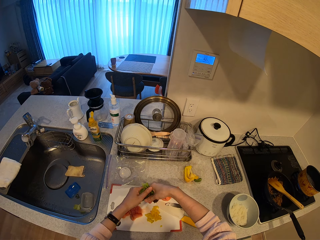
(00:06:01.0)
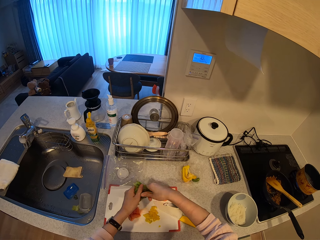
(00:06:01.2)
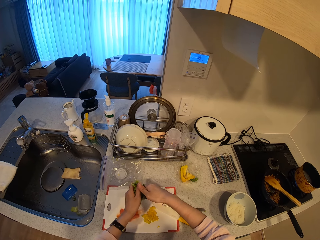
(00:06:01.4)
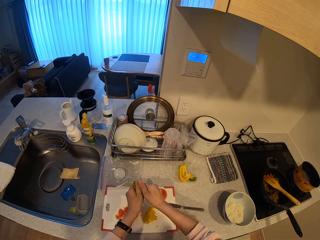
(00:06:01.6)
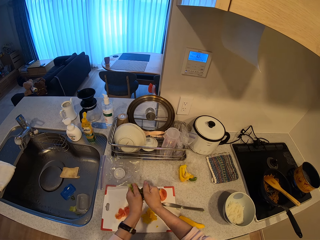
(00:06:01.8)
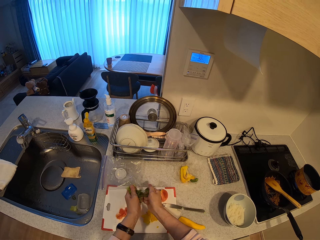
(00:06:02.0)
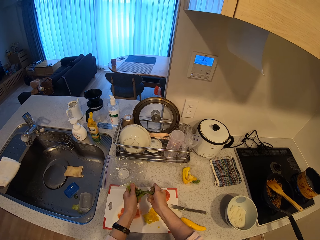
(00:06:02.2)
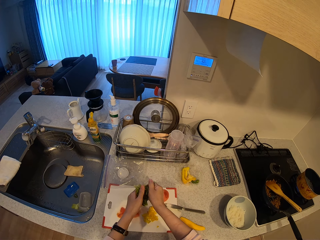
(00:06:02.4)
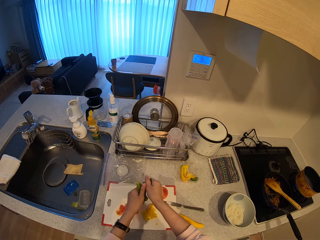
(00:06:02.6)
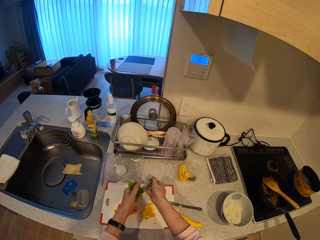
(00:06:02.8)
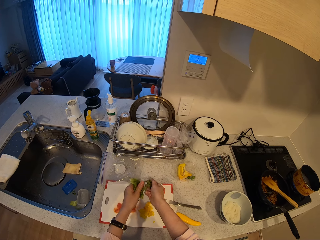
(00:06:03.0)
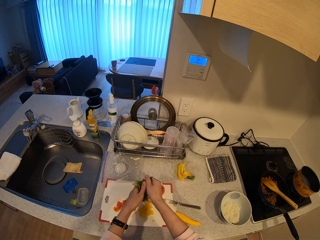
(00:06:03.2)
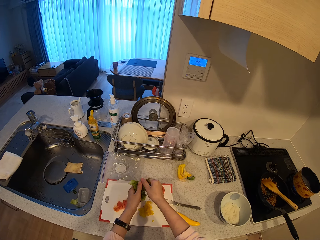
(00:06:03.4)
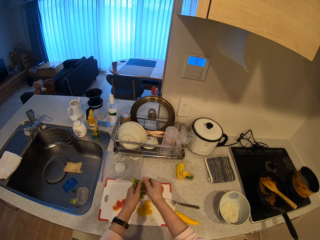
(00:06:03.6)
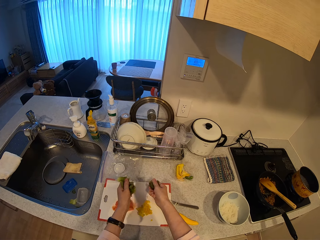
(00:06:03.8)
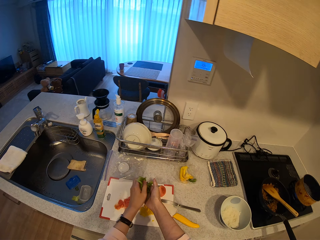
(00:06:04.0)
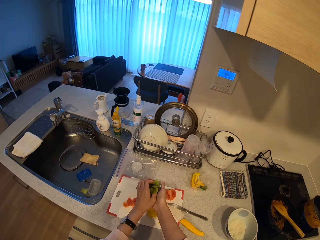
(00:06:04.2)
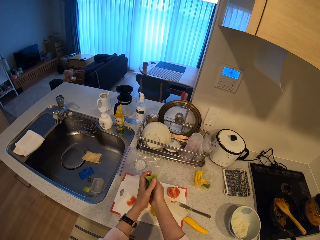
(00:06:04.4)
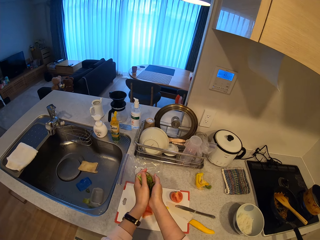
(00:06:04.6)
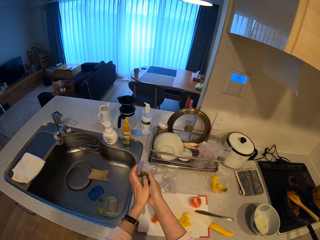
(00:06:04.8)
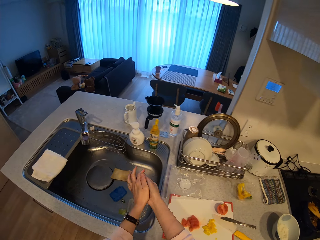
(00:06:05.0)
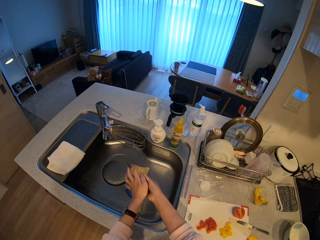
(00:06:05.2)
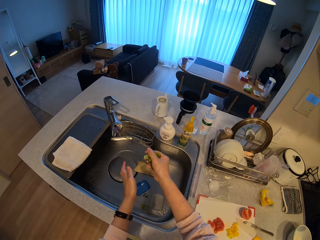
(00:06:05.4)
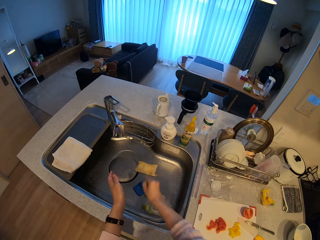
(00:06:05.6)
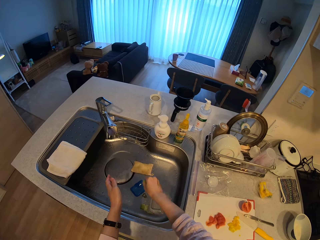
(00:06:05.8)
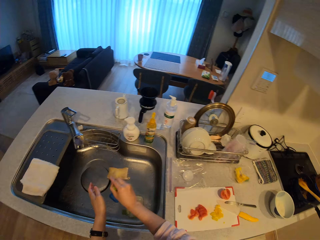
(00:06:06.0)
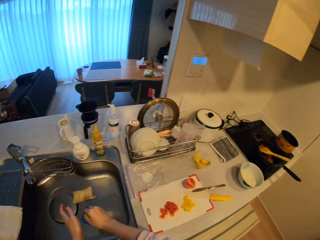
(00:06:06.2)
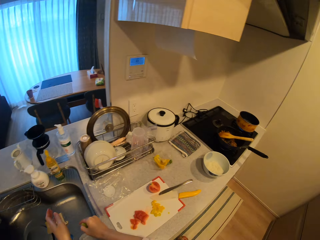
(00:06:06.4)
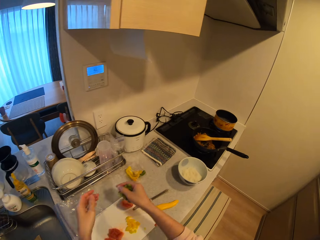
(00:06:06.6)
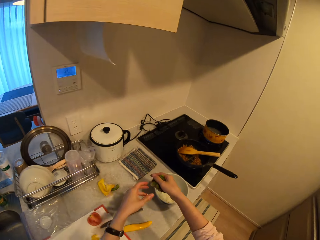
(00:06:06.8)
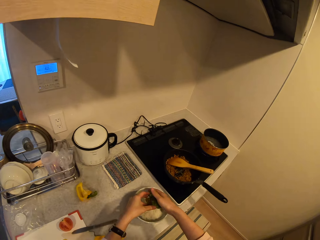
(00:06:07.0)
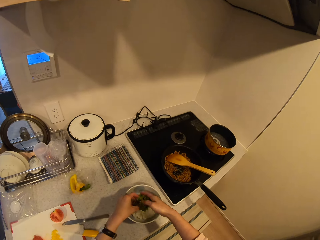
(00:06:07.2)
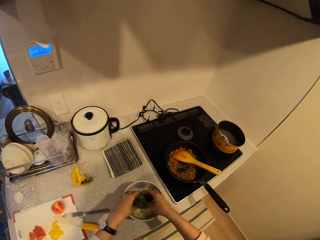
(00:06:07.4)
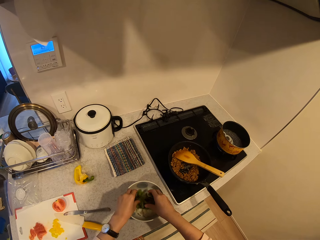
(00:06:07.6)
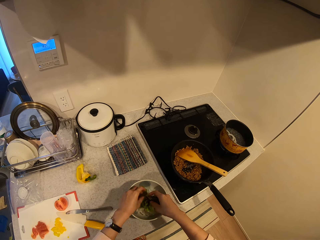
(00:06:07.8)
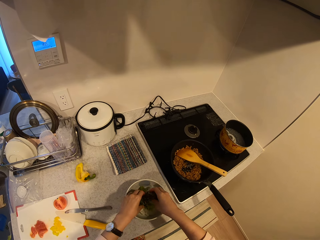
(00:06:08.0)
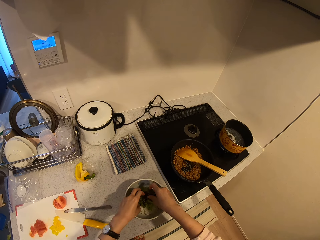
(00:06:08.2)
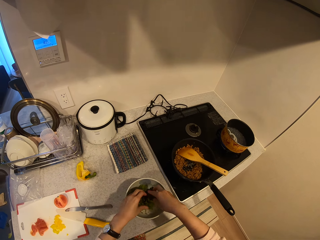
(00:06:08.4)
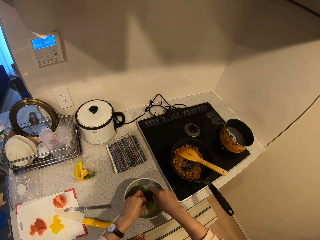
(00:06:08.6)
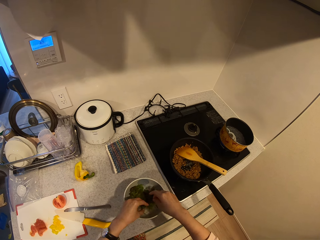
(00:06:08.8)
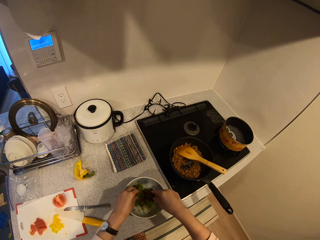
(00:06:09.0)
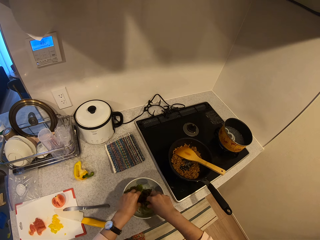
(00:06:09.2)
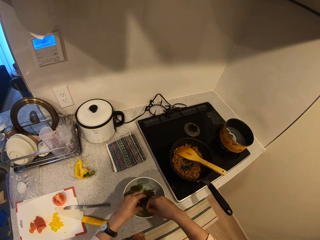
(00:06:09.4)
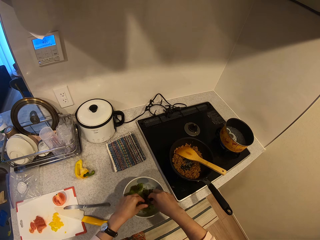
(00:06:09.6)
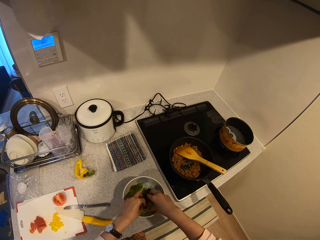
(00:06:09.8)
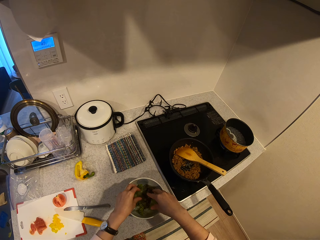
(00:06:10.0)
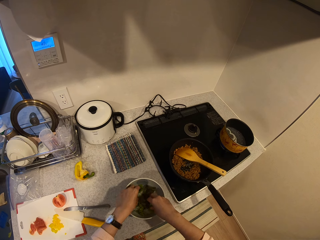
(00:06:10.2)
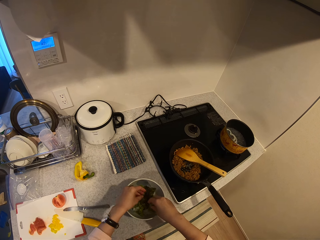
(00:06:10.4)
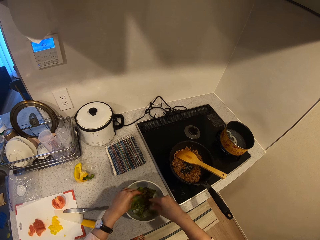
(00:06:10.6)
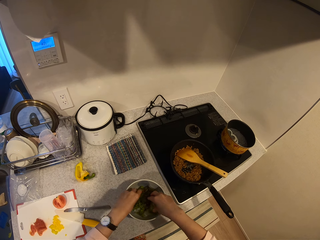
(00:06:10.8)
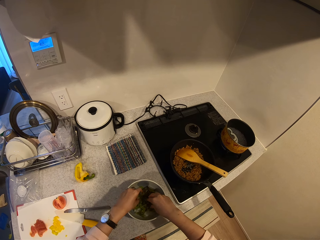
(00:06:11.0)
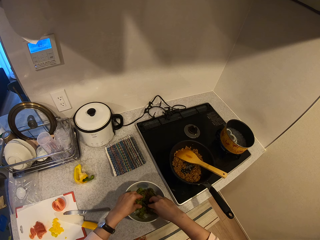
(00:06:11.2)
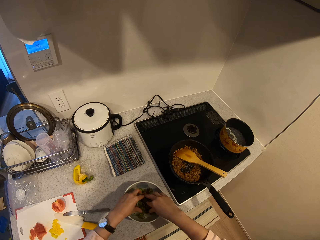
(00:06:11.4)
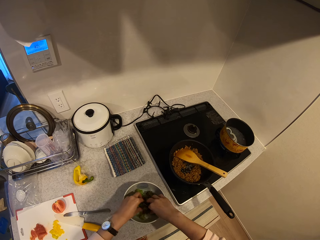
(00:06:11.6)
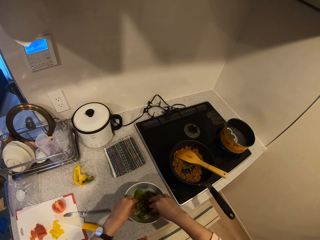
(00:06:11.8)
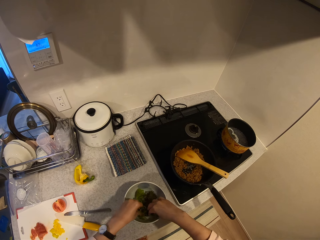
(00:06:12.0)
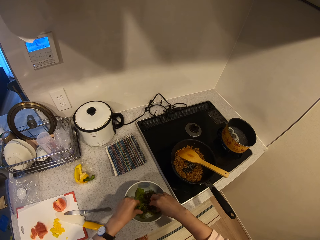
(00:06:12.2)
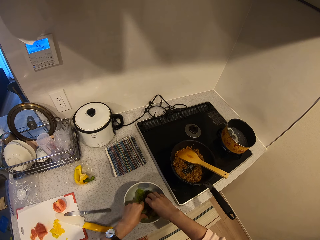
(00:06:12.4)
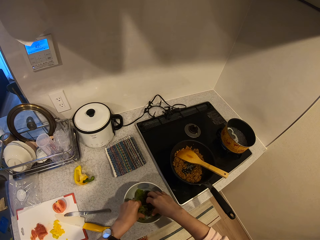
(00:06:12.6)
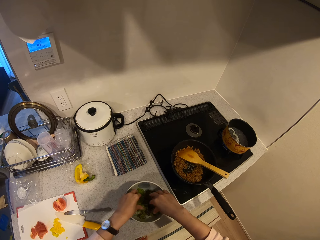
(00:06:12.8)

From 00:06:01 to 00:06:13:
The camera wearer shakes the leaves with the right hand. They drip off water from the cabbage pieces. They put the leaf pieces on the rice in the bowl, and spread the pieces on the rice.

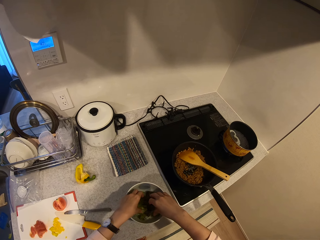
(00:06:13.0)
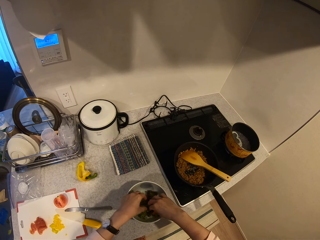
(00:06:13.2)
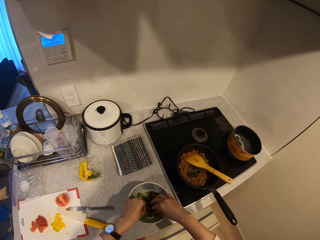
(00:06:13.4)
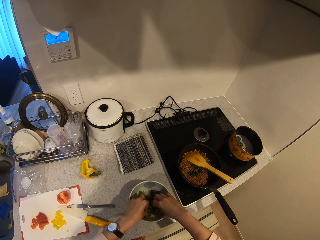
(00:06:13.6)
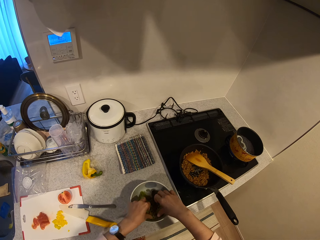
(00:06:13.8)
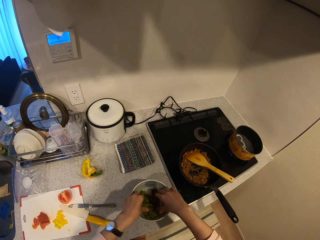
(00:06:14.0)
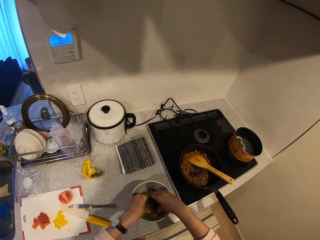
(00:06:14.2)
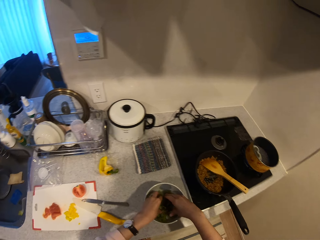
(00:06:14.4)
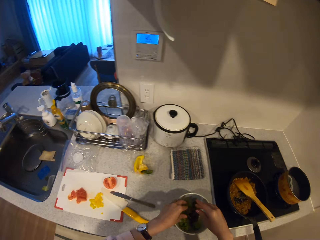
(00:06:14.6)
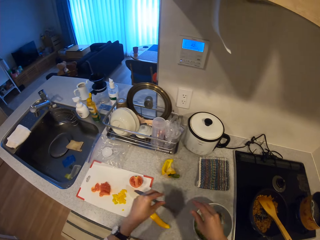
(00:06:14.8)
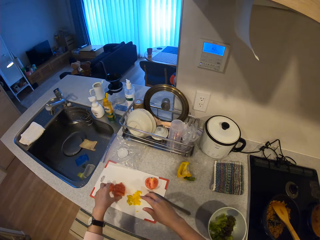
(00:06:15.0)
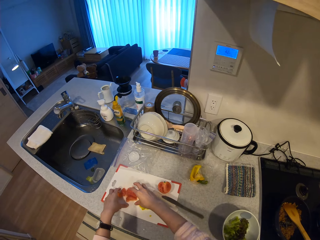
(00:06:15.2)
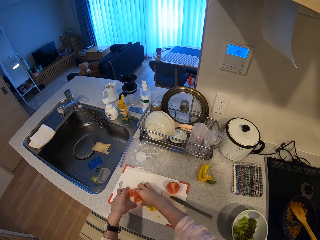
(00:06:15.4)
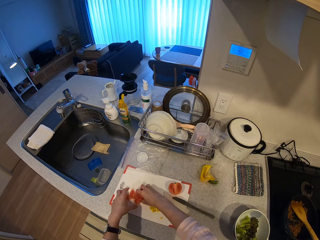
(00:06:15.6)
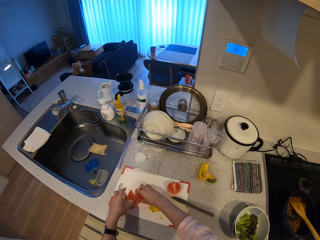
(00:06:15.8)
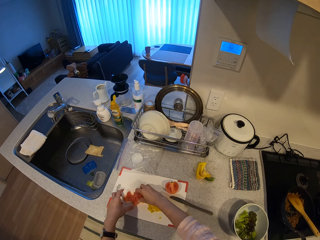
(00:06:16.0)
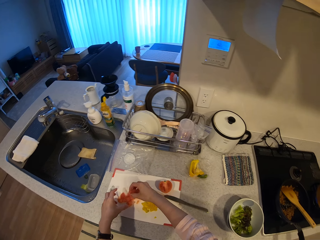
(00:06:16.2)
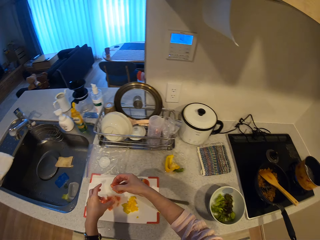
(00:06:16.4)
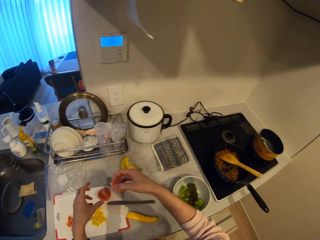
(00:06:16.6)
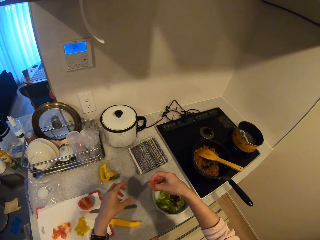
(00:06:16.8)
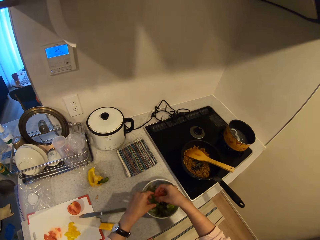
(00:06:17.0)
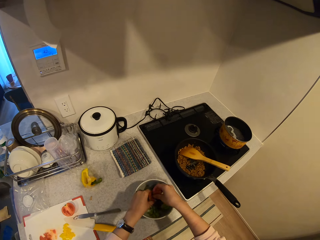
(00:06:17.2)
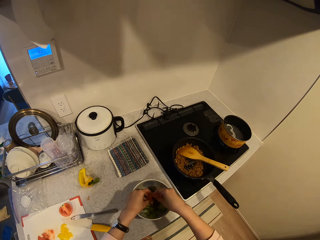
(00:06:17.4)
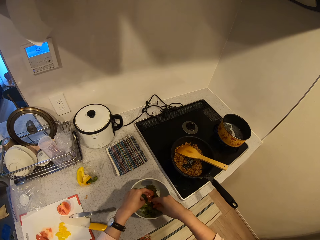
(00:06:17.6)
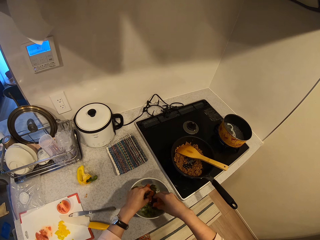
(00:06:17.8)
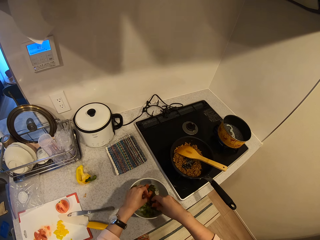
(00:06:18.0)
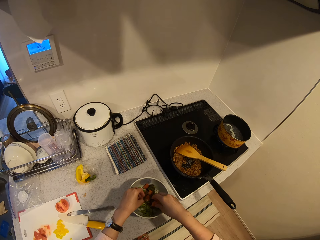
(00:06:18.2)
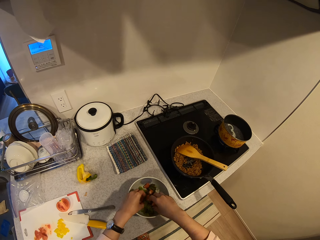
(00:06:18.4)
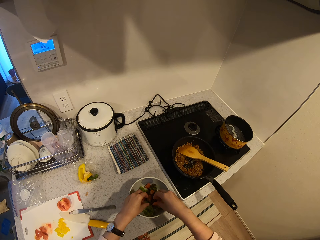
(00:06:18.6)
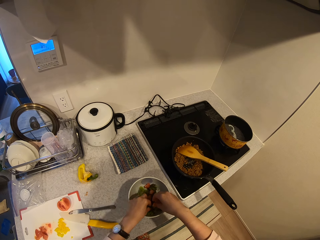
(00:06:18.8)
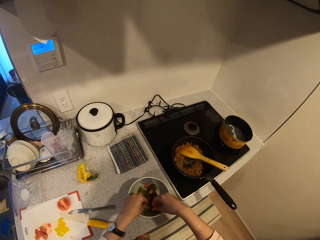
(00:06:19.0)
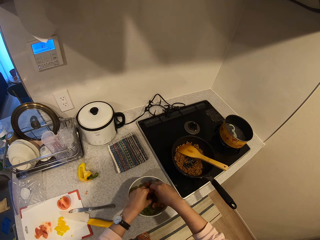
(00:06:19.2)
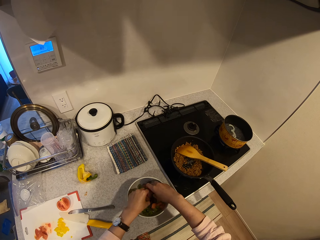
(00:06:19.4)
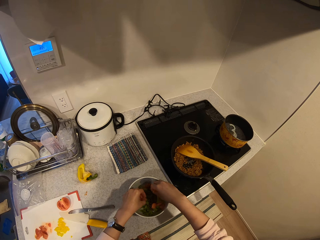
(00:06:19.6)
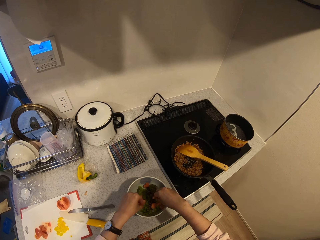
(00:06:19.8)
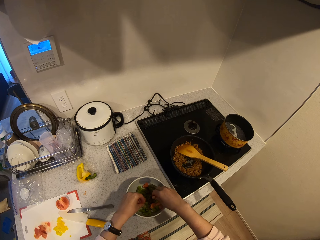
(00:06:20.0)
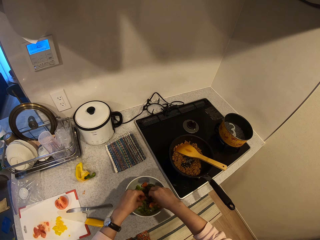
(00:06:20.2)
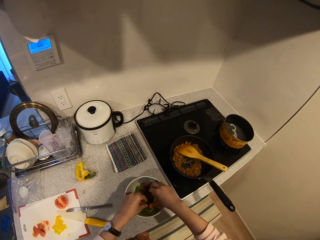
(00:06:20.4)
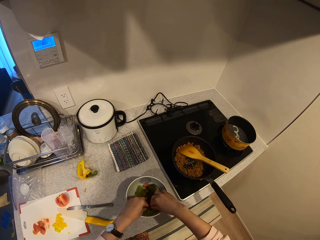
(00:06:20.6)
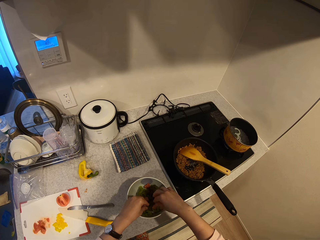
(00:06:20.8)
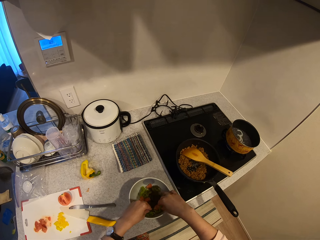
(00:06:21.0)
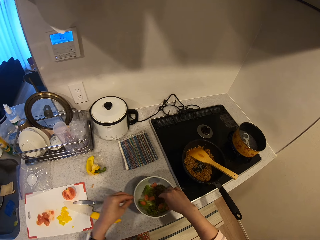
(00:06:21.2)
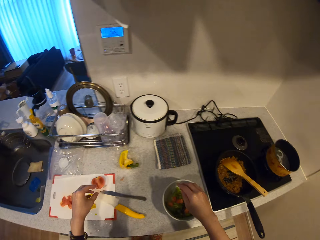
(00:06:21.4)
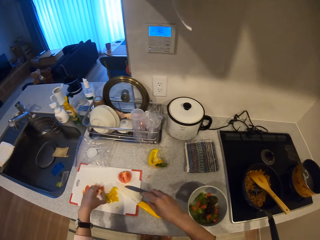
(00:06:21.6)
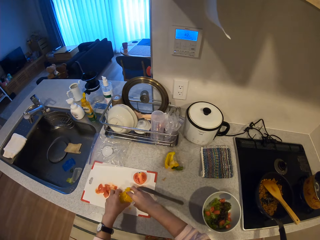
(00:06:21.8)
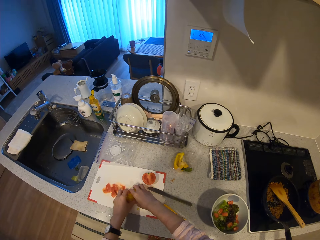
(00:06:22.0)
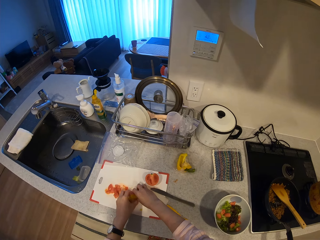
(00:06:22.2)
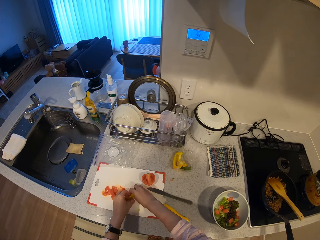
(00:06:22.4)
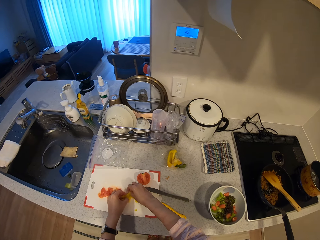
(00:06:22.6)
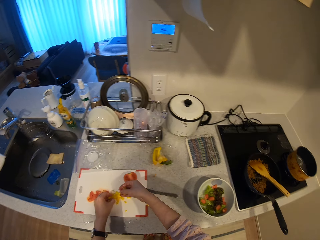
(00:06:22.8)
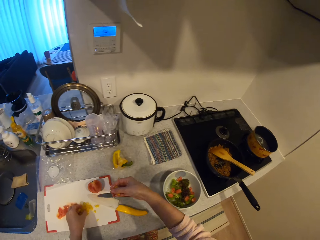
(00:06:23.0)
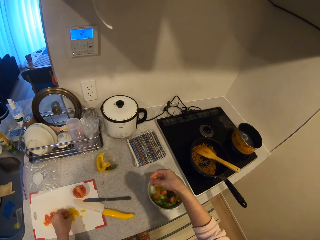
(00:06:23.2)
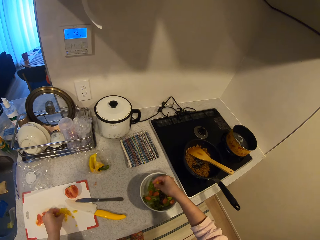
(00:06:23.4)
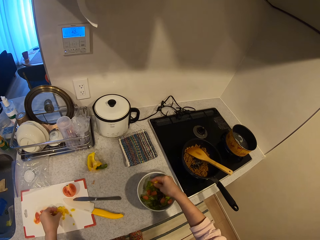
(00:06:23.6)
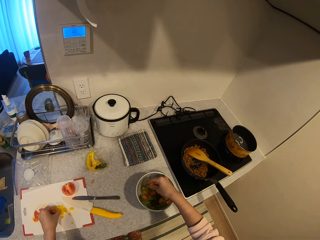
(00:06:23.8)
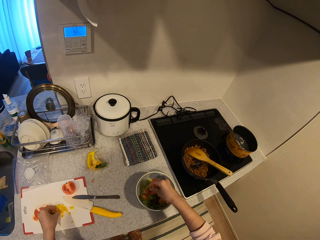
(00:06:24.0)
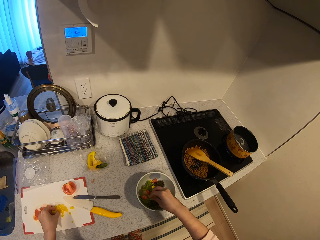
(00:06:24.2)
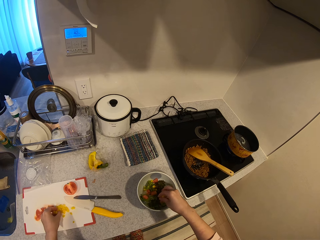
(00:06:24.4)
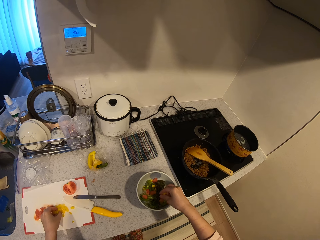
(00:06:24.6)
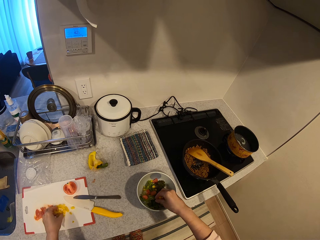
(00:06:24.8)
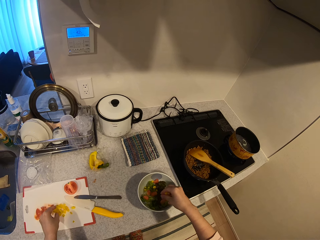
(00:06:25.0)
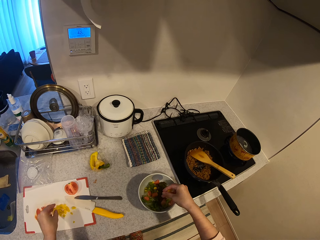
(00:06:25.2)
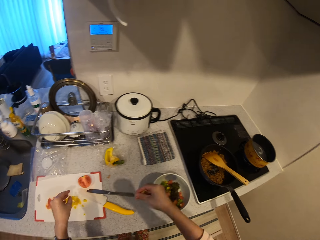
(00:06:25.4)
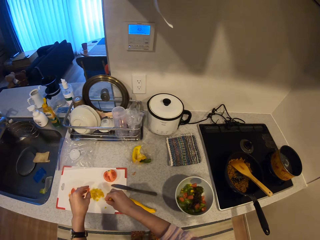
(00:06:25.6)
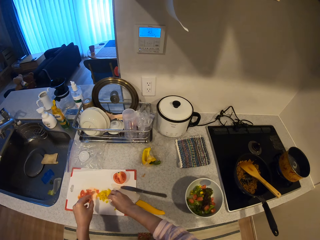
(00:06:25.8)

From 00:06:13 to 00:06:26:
The camera wearer takes some chopped tomatoes from a chopping board on the kitchen slab. They set the chopped tomatoes into the plate on the kitchen slab. They take some chopped yellow pepper from the chopping board on the kitchen slab. They set the chopped yellow pepper into the plate on the kitchen slab.
